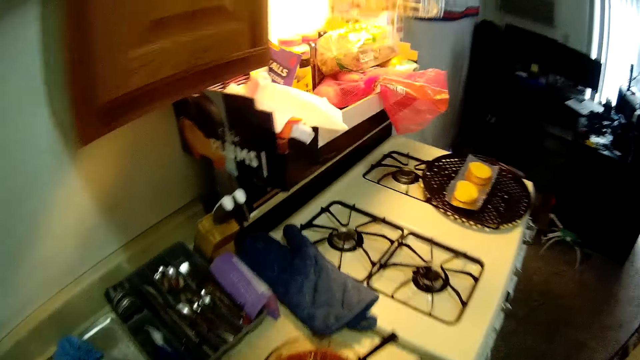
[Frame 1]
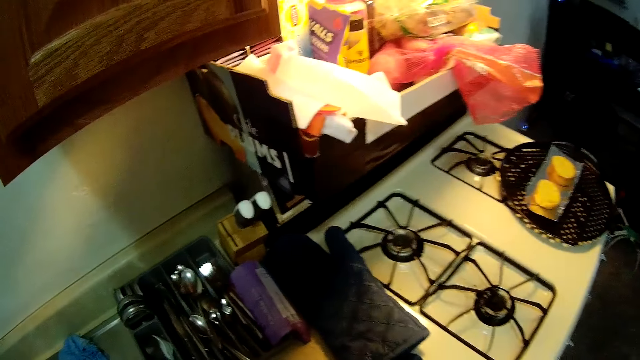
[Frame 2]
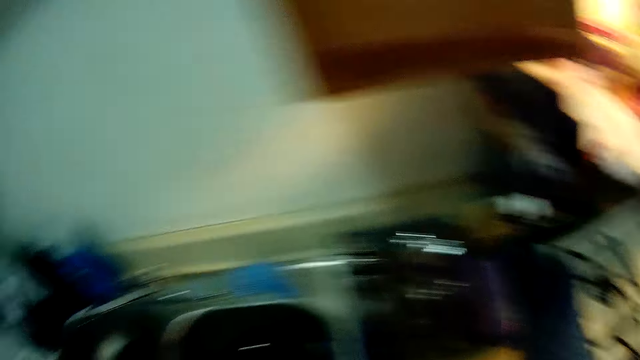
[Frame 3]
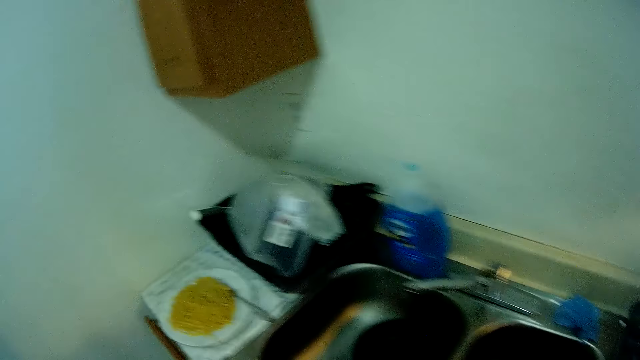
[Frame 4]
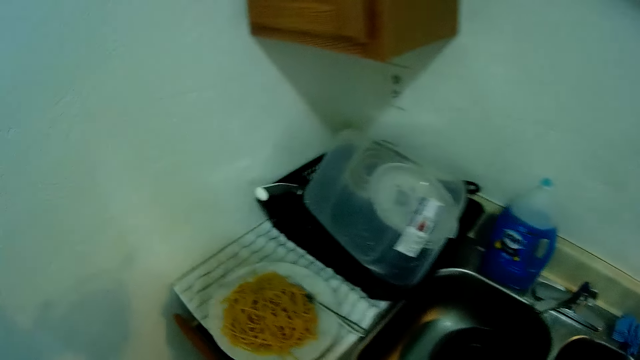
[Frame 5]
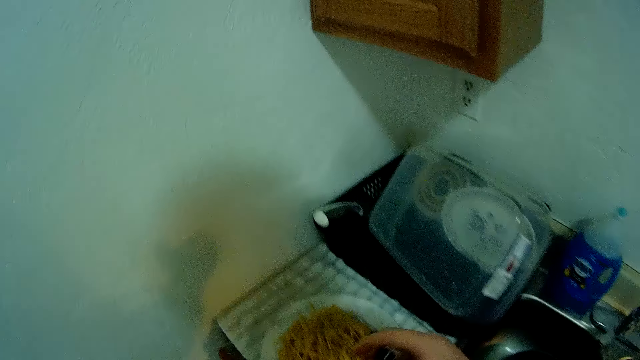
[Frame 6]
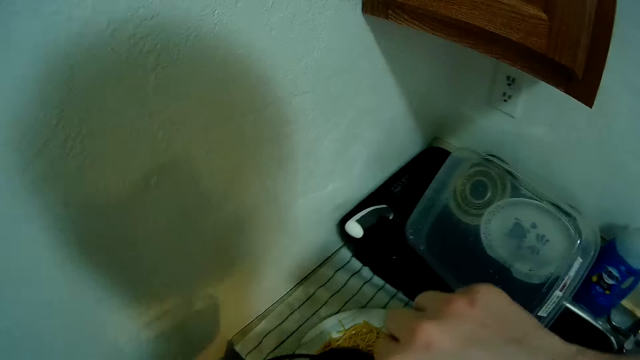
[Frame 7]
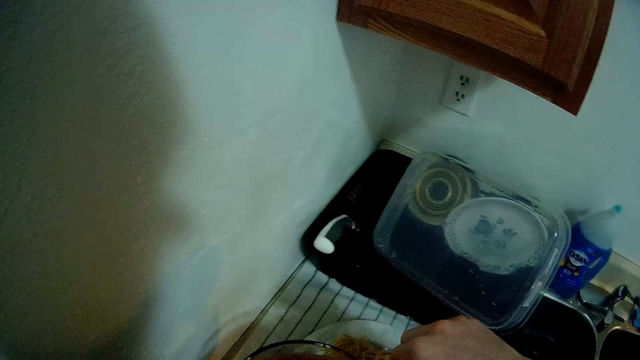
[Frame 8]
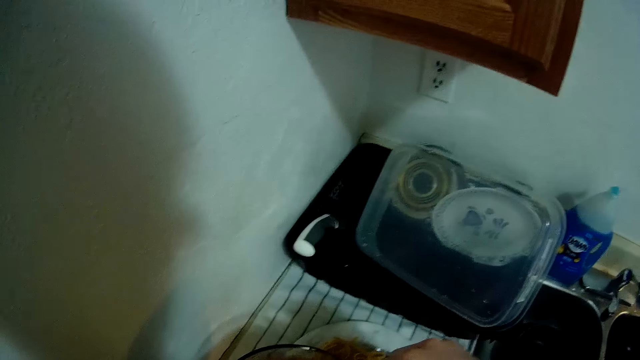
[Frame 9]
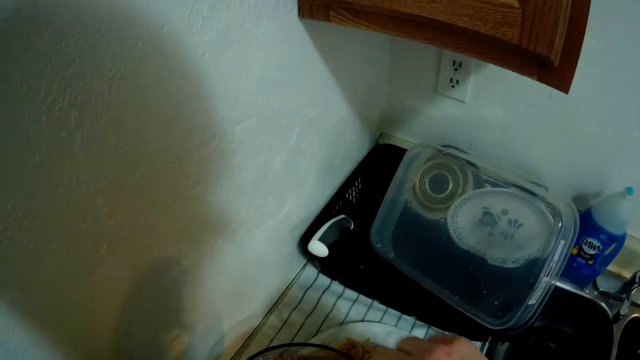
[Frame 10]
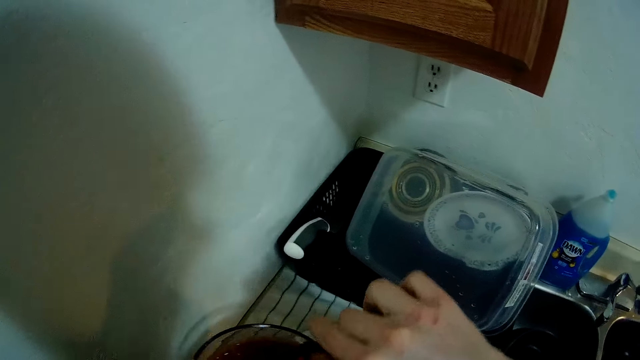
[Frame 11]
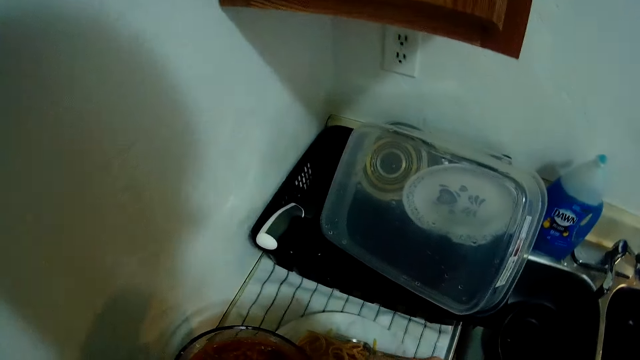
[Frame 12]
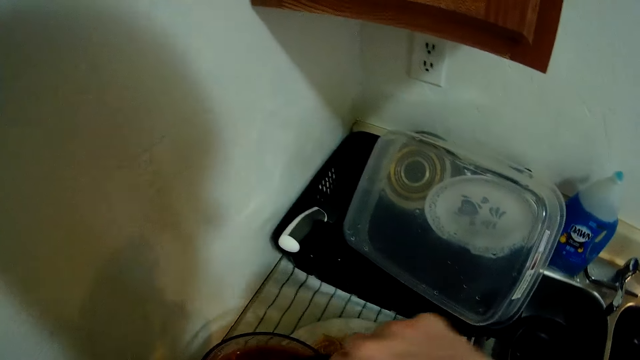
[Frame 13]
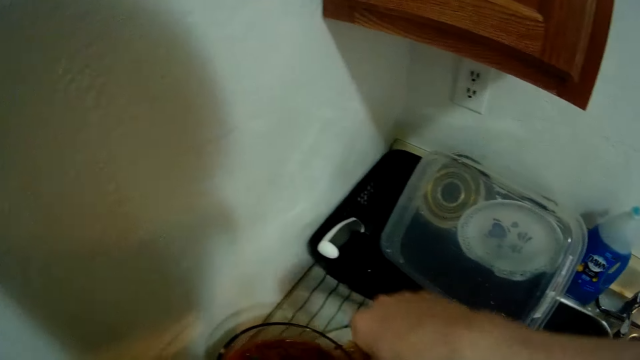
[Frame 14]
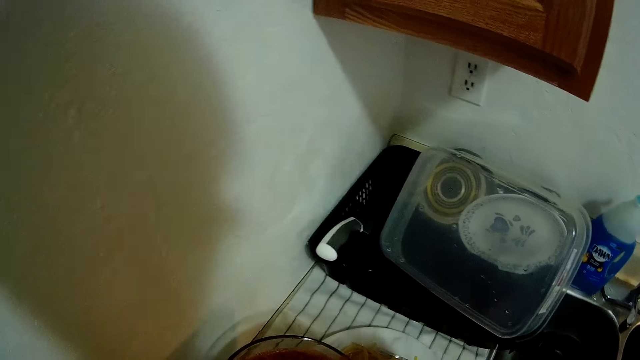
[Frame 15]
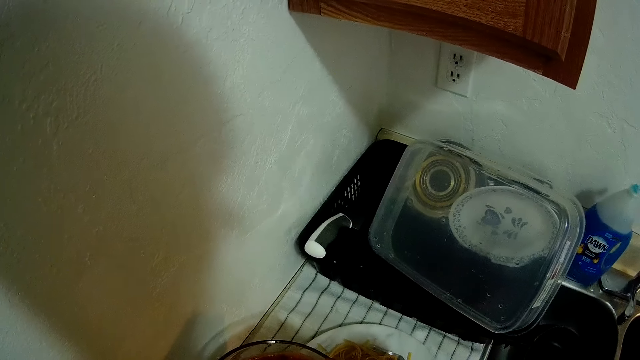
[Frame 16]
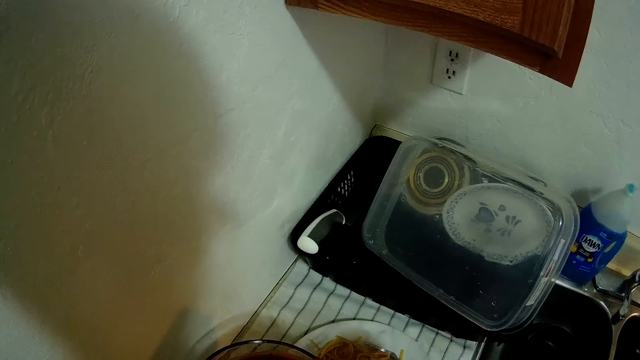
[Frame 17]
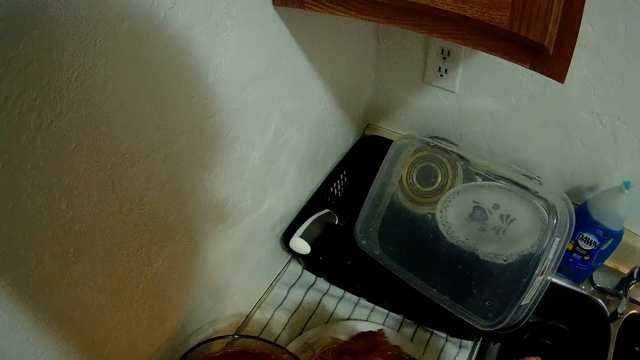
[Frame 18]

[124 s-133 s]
The camera wearer walks around the kitchen. They pick up a bowl of something. They walk around the kitchen. They scoop some sauce from a pot onto the spaghetti in the plate with a slotted spoon. They pick up a draining spatula. They put something in the plate.

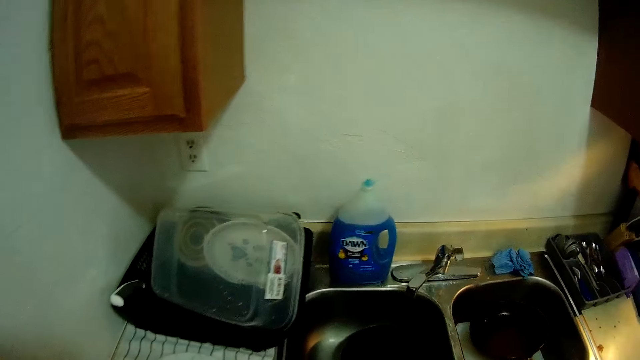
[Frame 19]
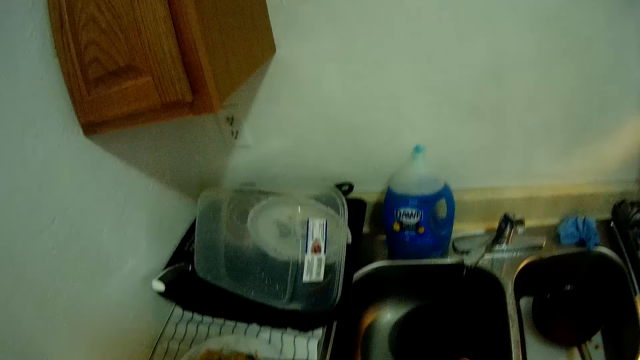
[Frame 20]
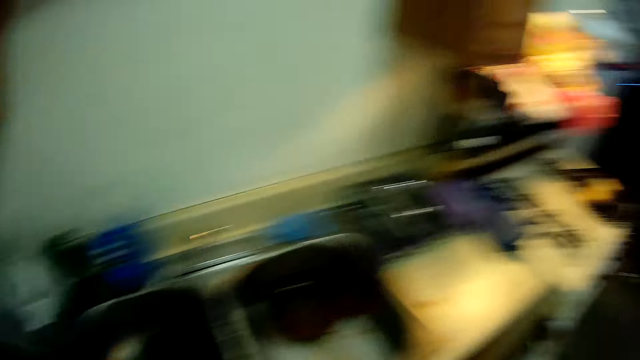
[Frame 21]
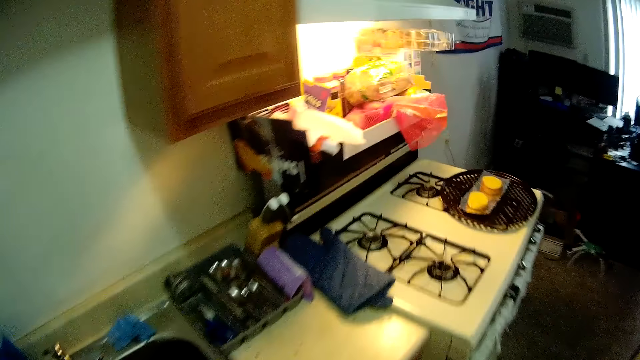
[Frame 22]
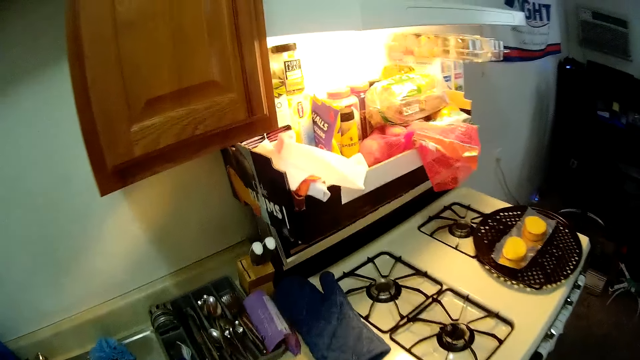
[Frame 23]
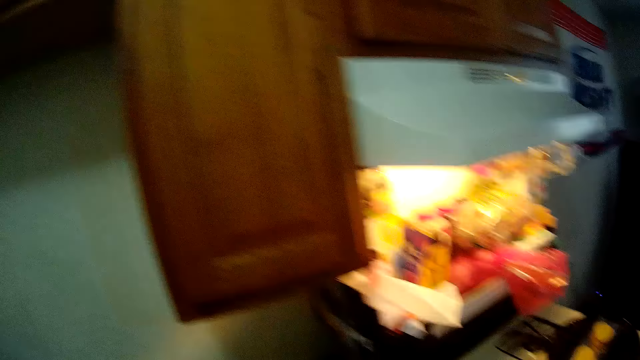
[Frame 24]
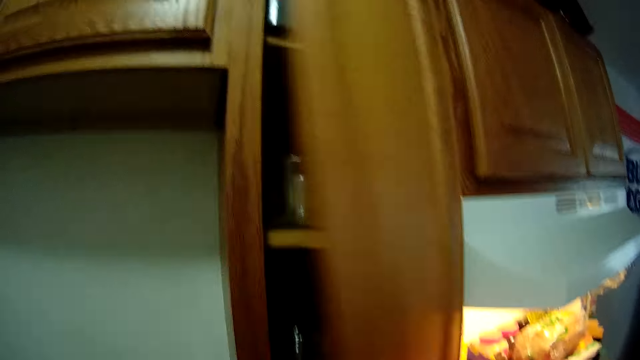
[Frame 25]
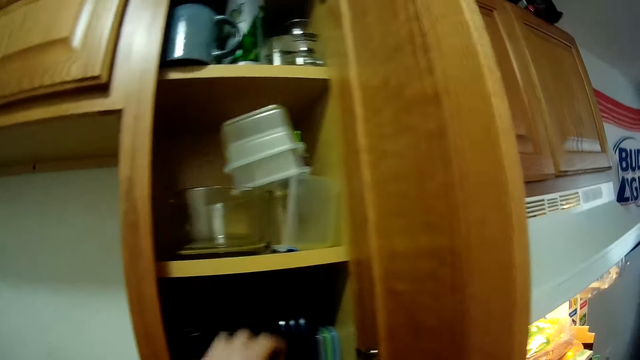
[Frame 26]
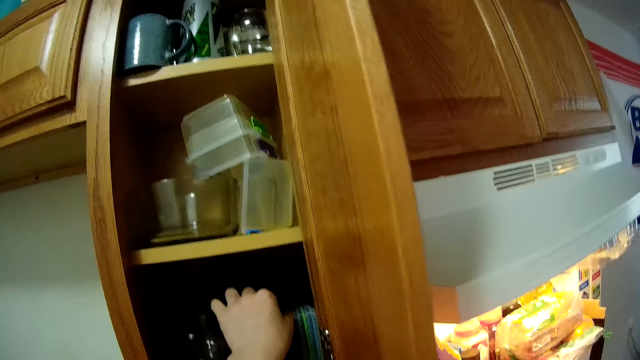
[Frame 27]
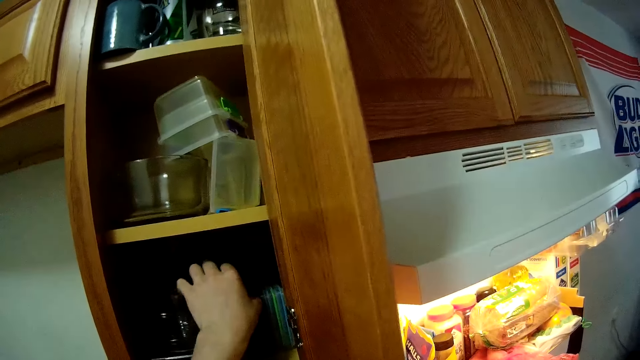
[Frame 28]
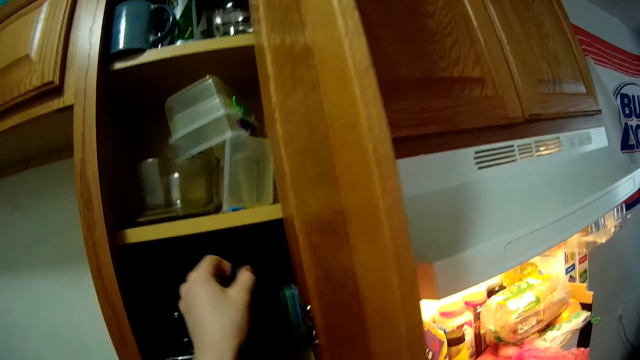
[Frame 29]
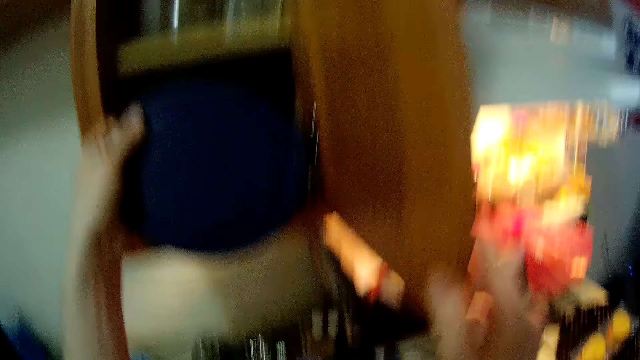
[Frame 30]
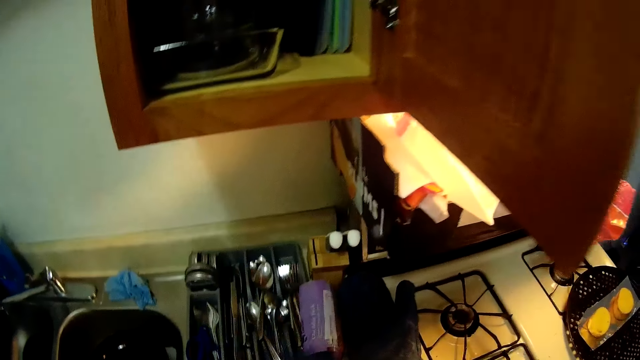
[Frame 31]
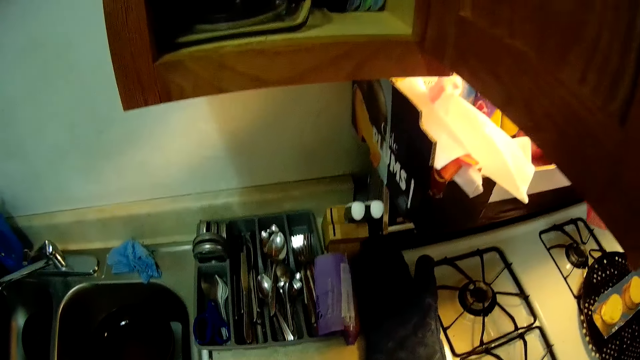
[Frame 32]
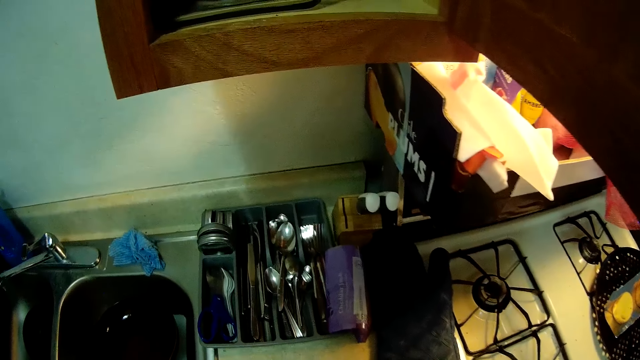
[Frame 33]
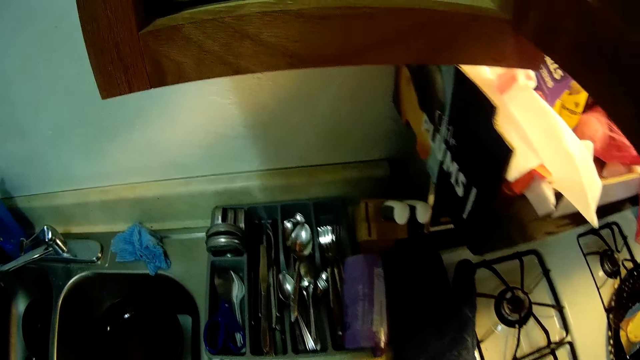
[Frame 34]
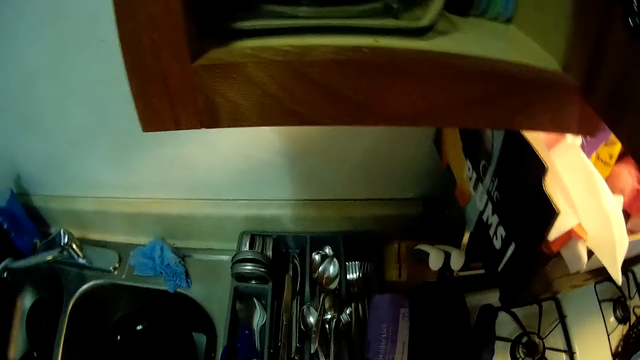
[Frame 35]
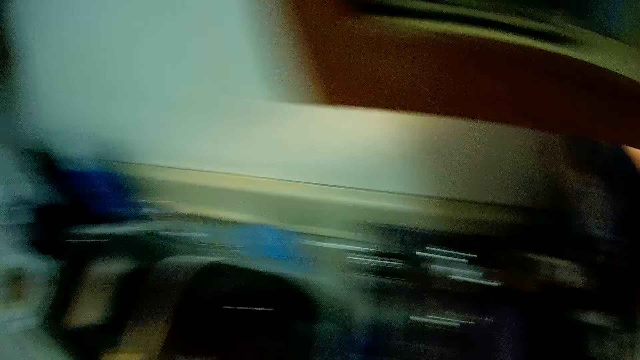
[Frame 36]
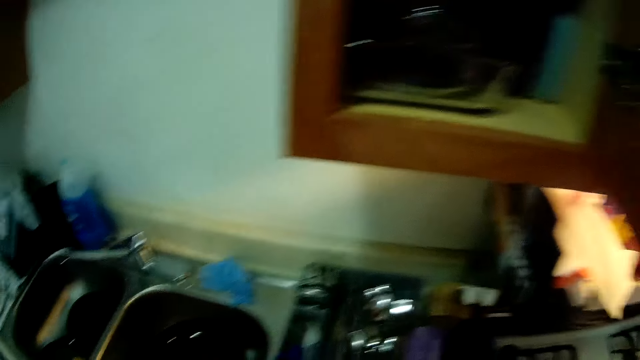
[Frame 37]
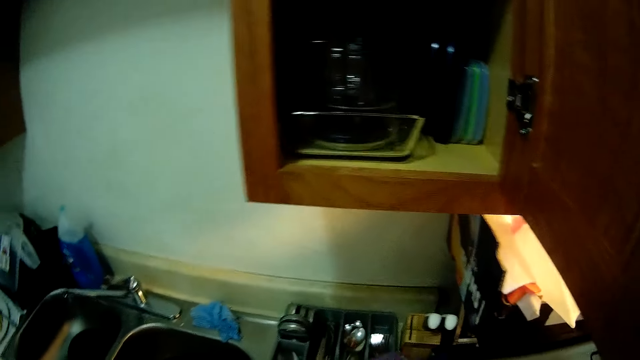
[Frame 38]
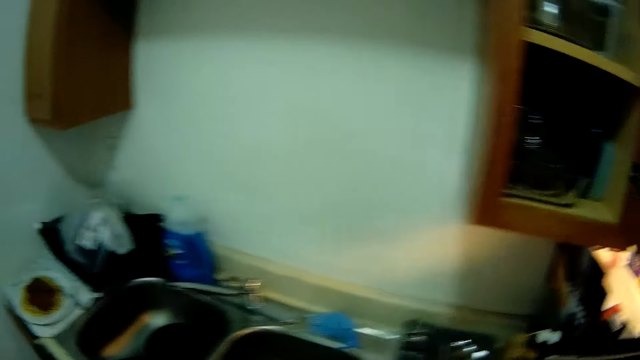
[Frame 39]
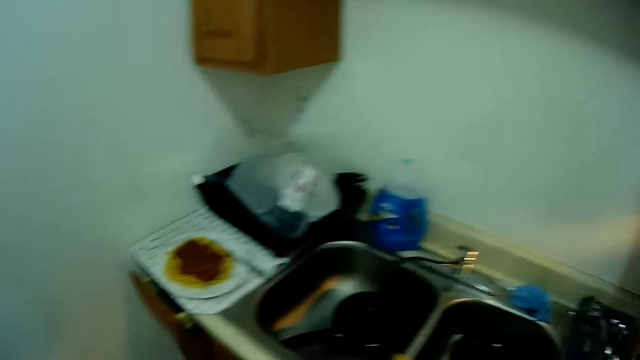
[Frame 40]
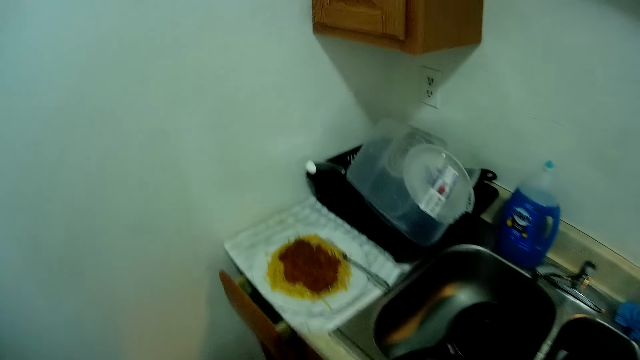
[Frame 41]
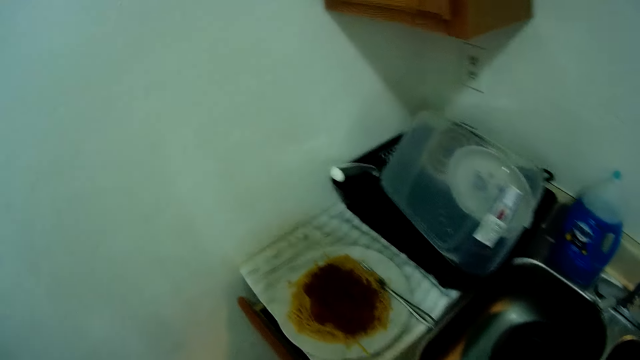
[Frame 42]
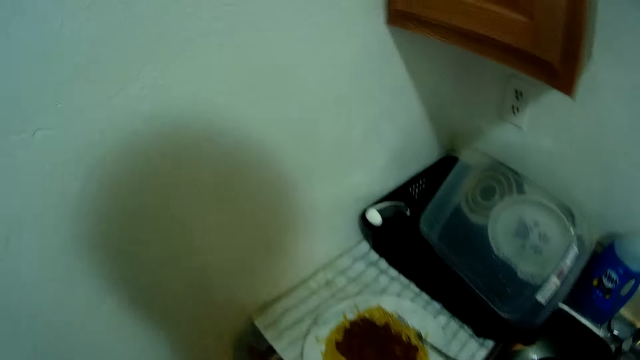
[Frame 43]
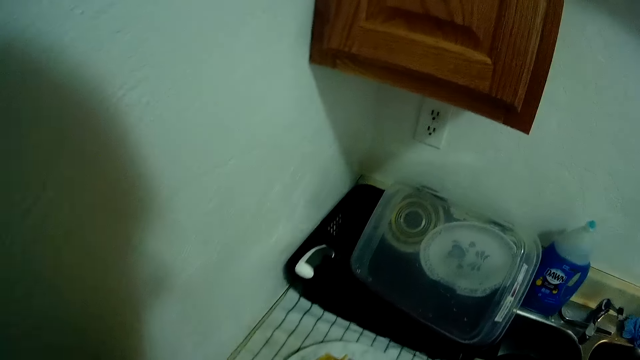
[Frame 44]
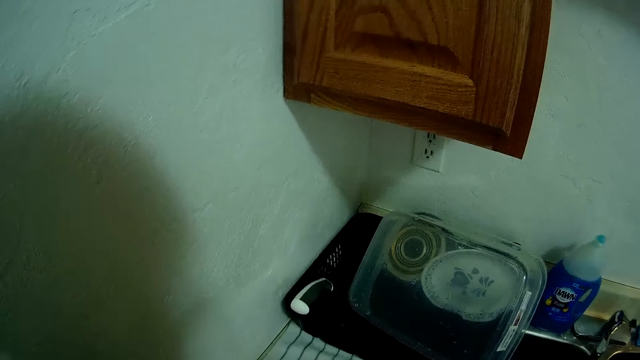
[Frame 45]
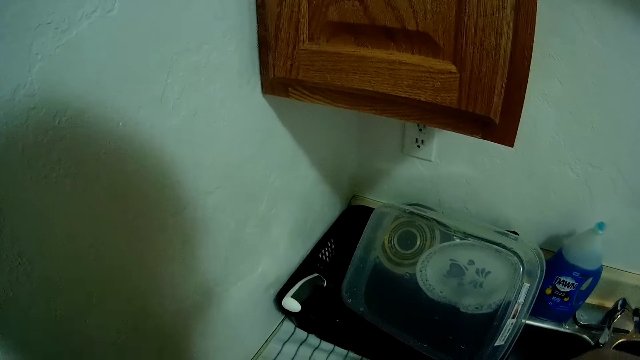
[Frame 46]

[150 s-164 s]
The camera wearer drops the slotted spoon into the sink with his right hand. He walks around the kitchen. He moves towards a kitchen cabinet. He opens the kitchen cabinet with his hand. He picks up a tin. He removes a blue plastic cover from the kitchen cabinet with his left hand. He looks around the kitchen. He walks around the kitchen. He moves towards the plate of spaghetti by the kitchen sink. He puts something in the plate.
